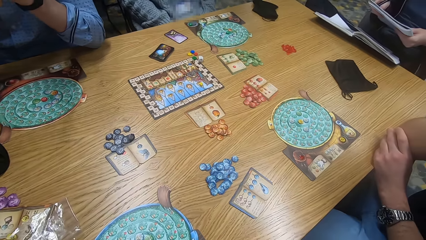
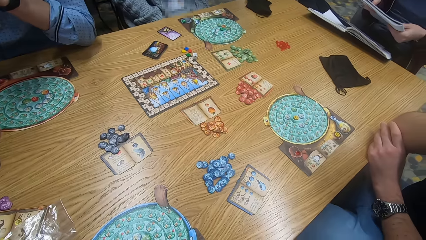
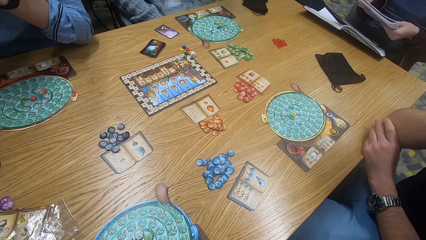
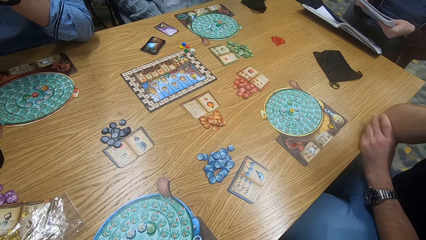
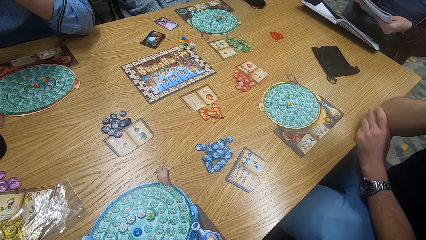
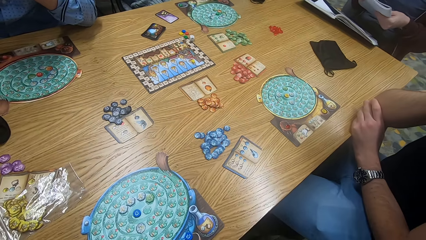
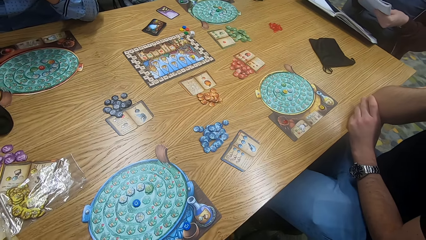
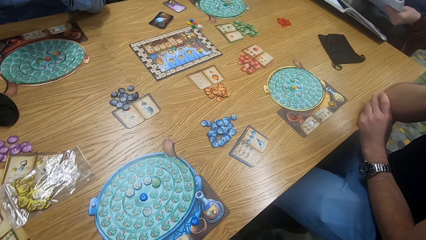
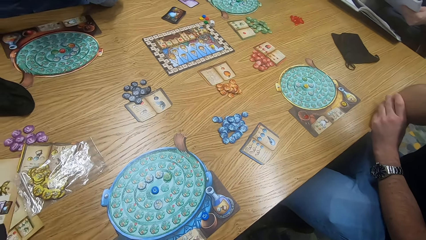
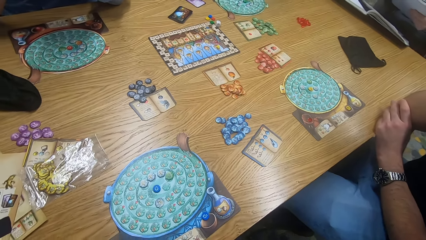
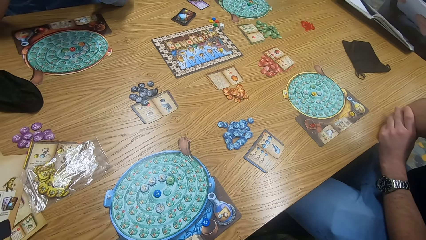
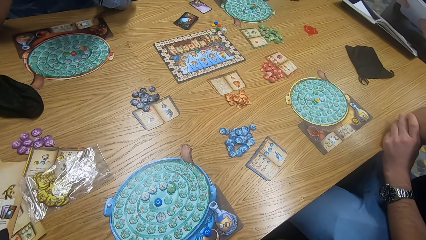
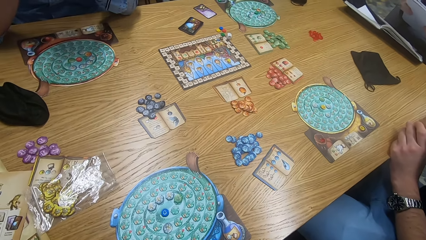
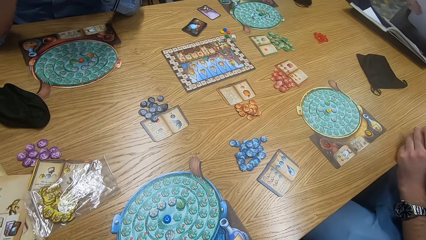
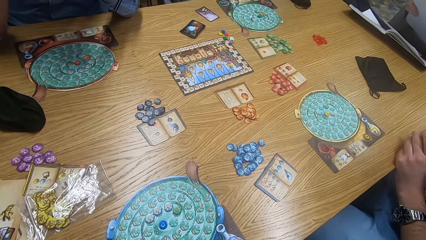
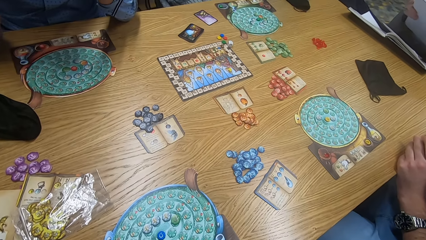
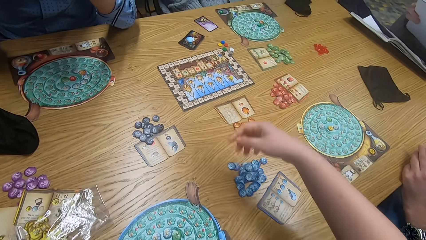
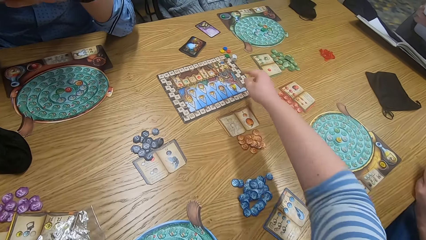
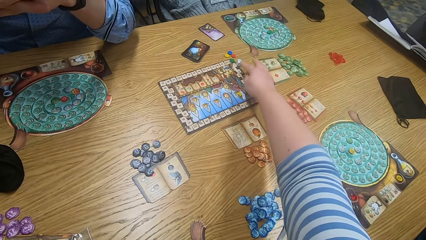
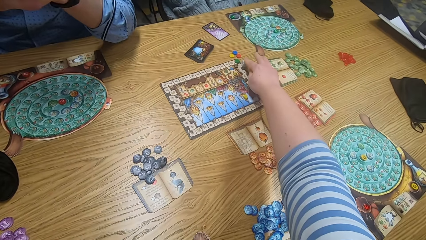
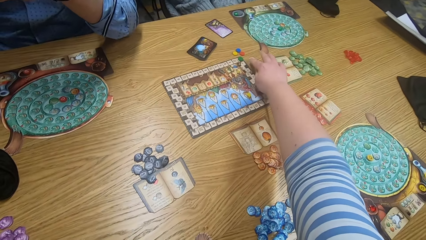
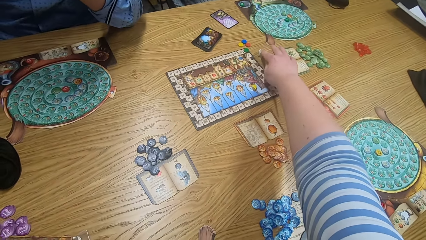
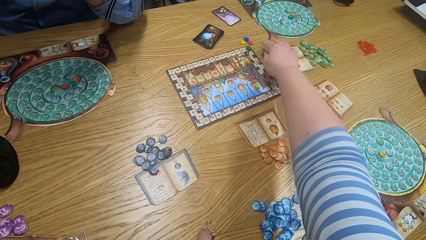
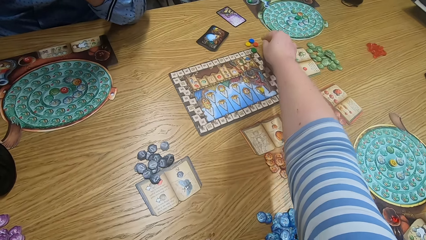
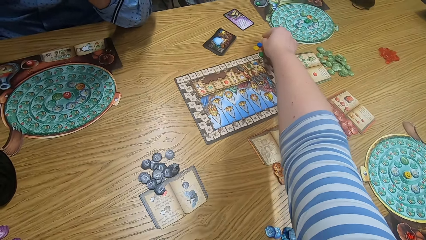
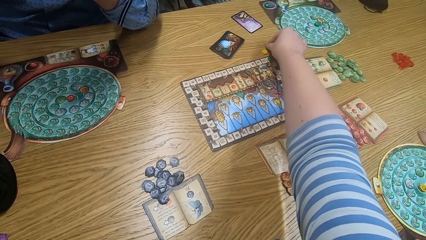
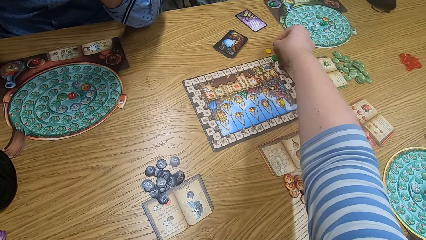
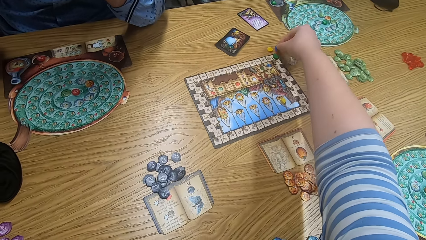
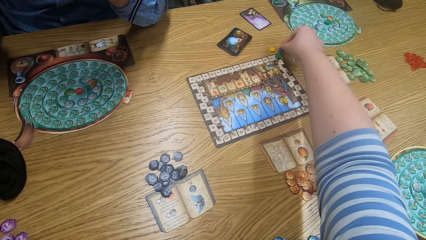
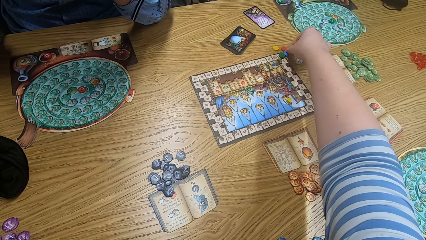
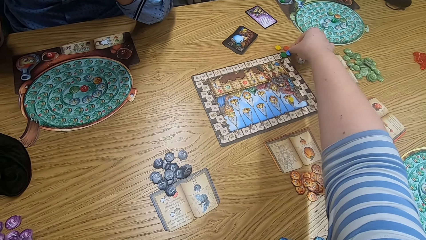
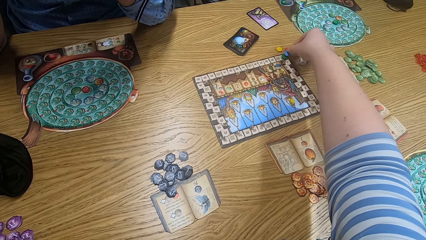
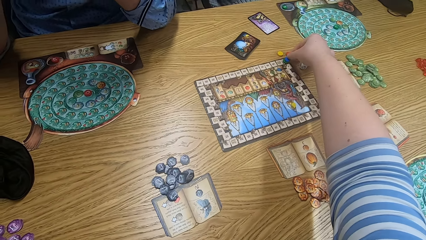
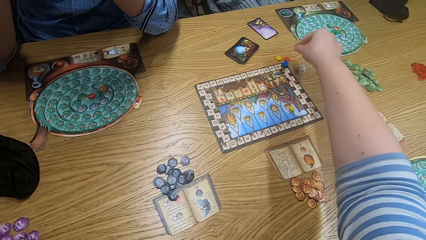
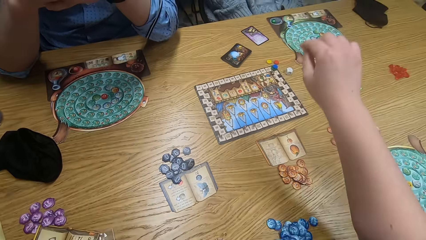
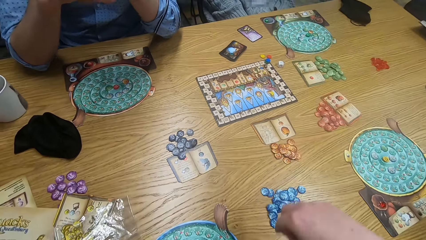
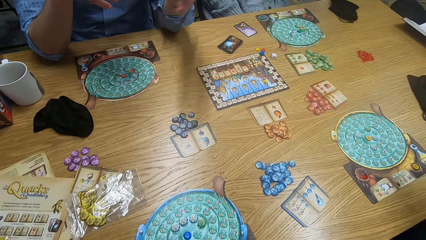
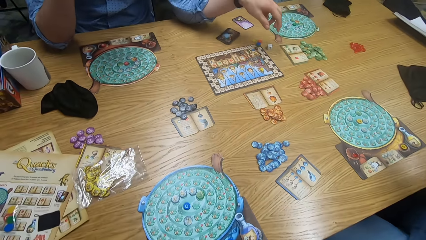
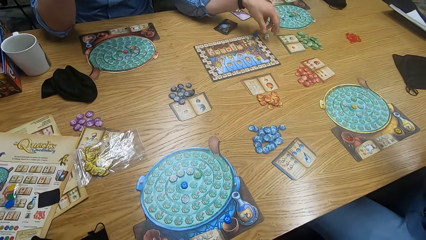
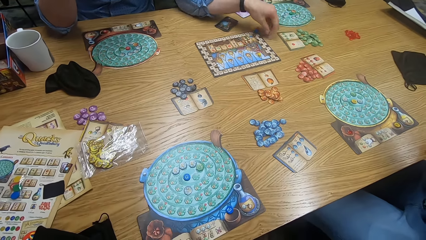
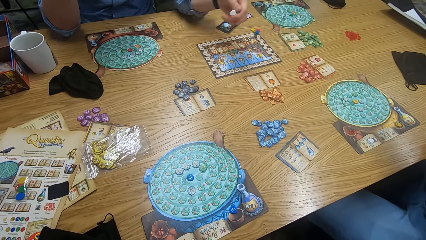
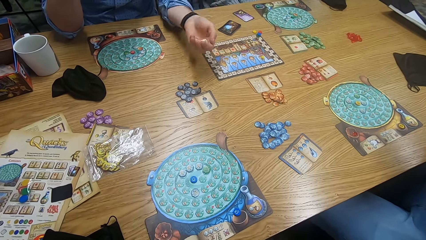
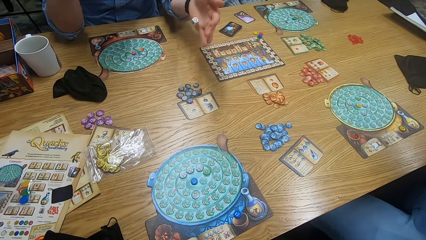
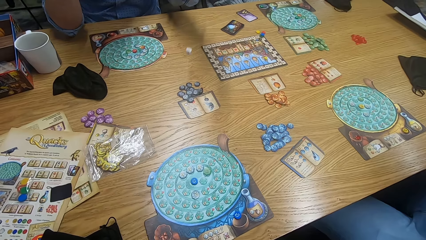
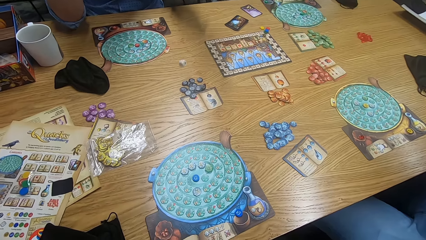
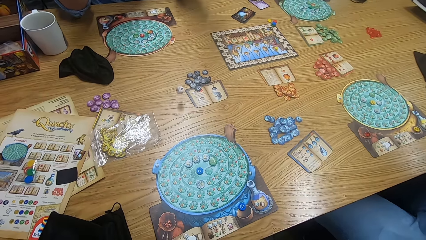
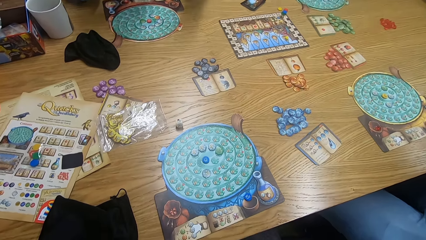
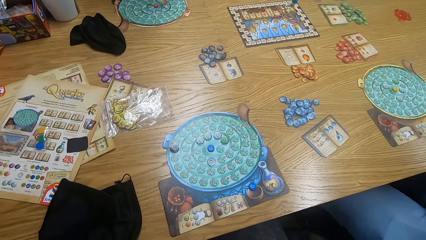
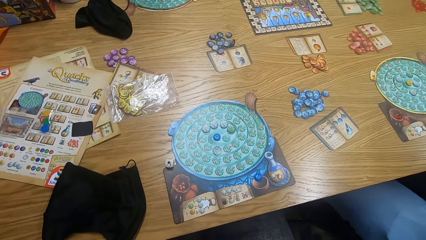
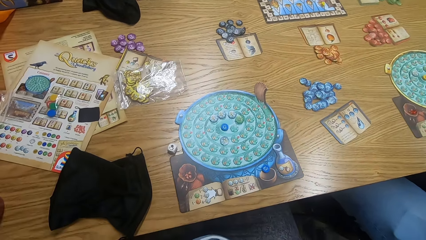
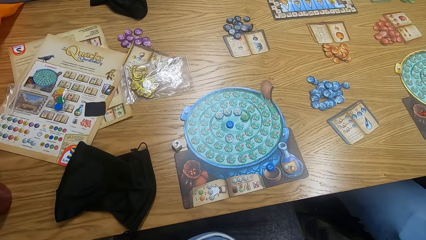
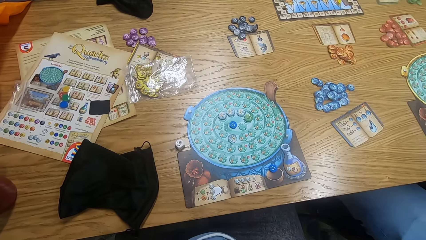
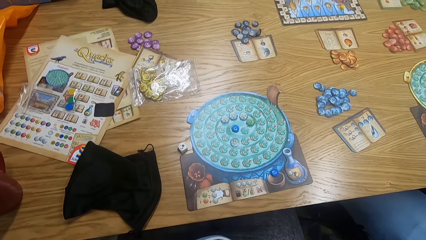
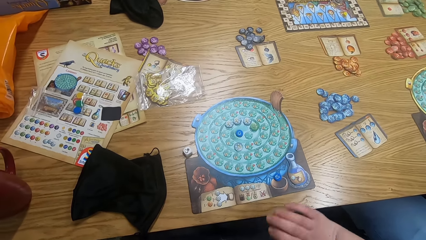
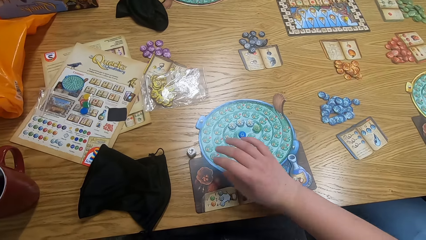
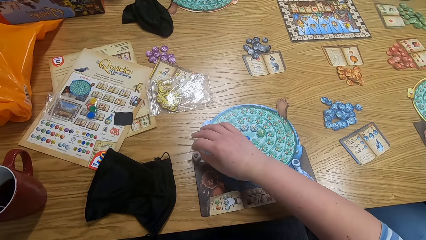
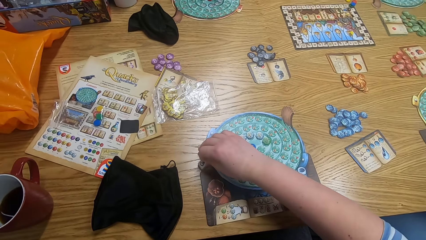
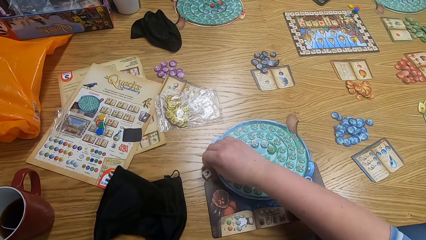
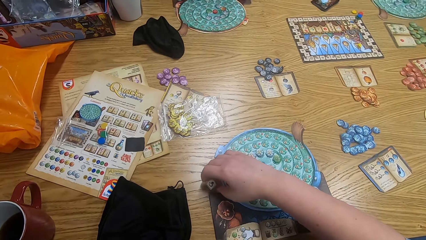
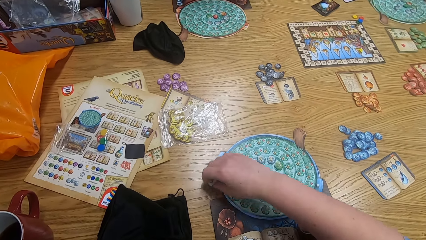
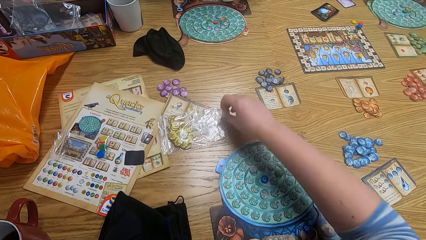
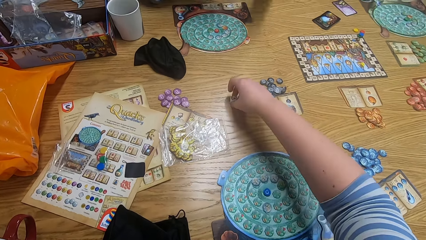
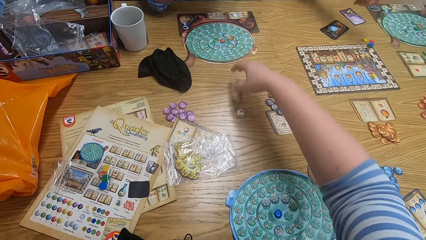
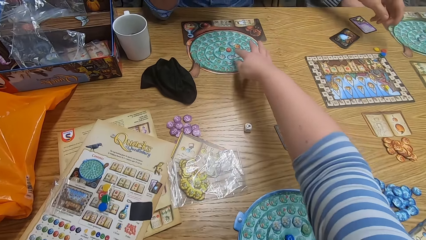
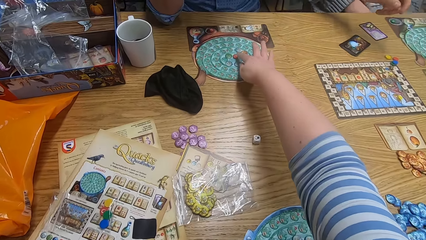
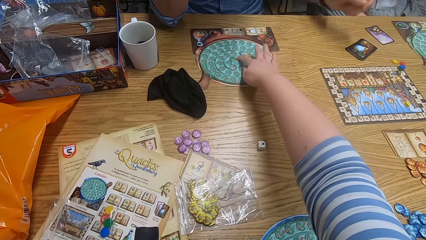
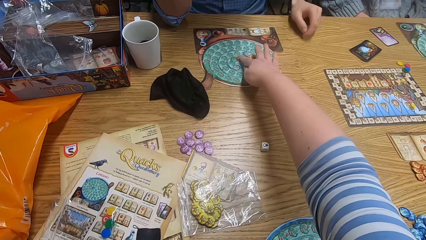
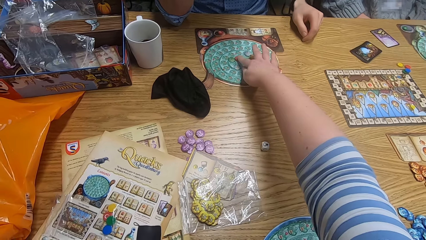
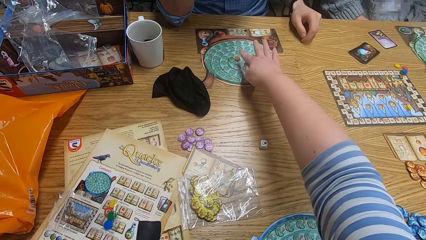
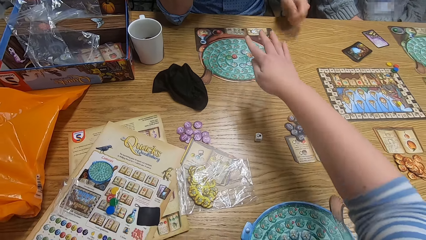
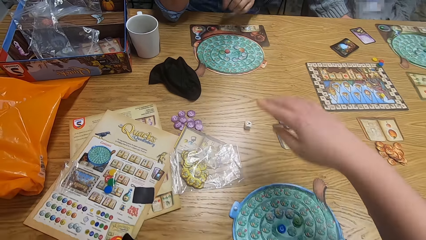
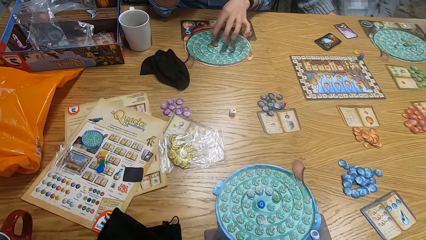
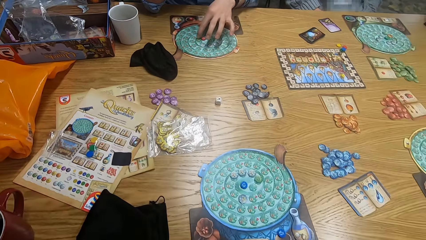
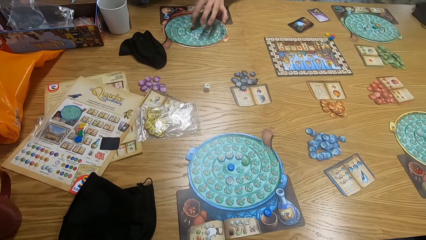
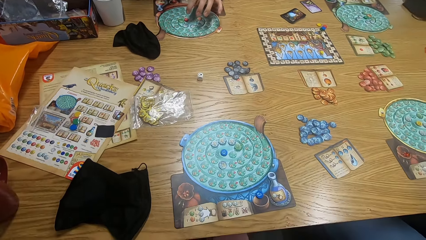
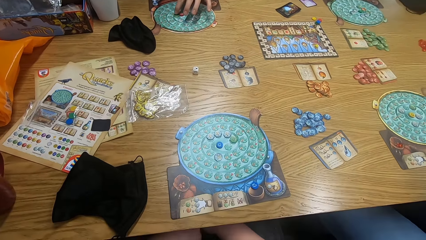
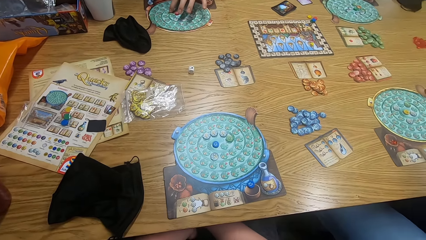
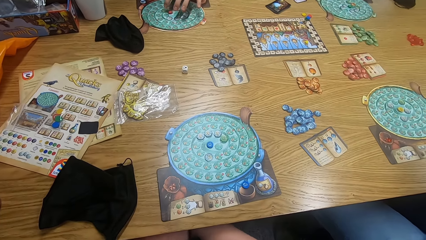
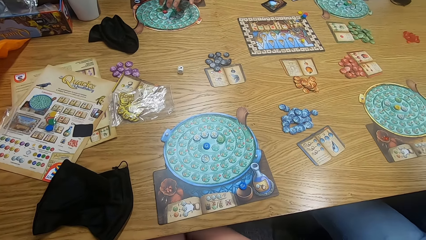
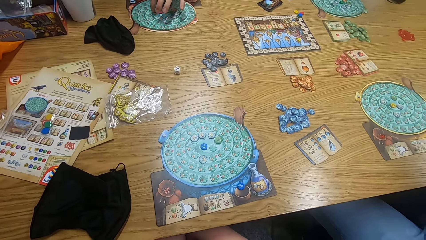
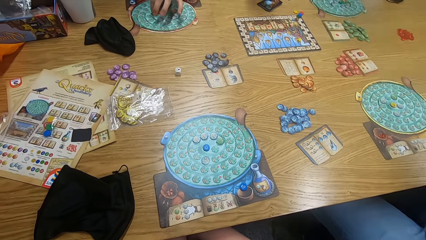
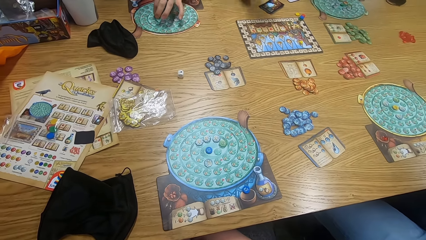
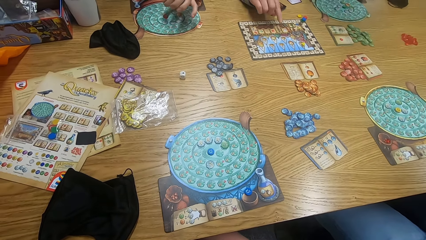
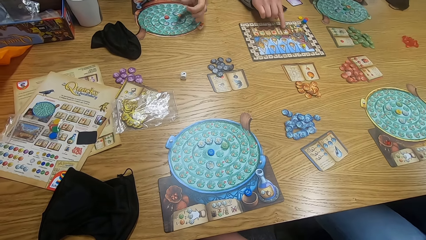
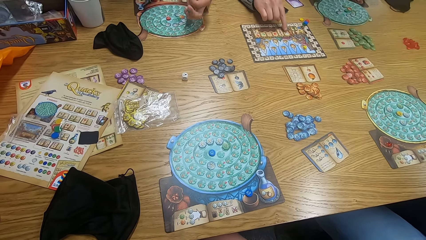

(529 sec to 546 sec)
The camera wearer looks around. They play the game. They pick tiles from the table. They look around. A man plays the game. The man picks a dice from the table and drops the dice on the table. The camera wearer moves the dice on the table. They play scrabble. The man plays the game.
